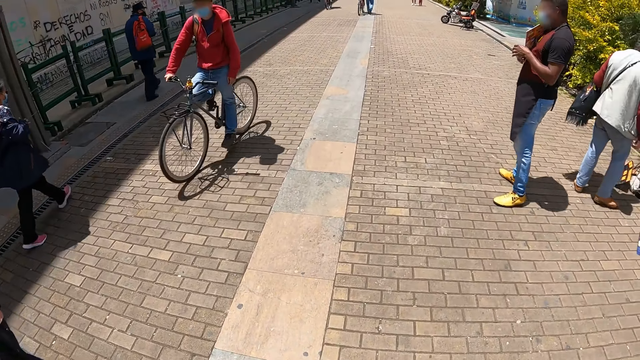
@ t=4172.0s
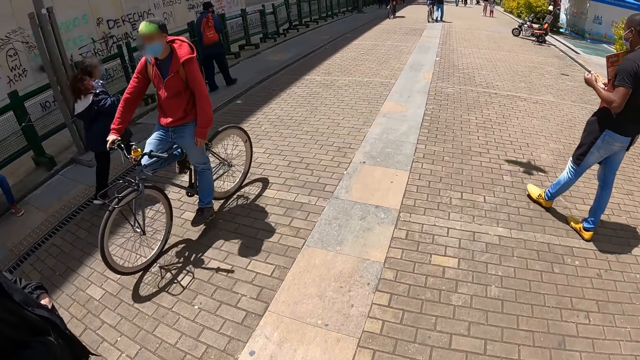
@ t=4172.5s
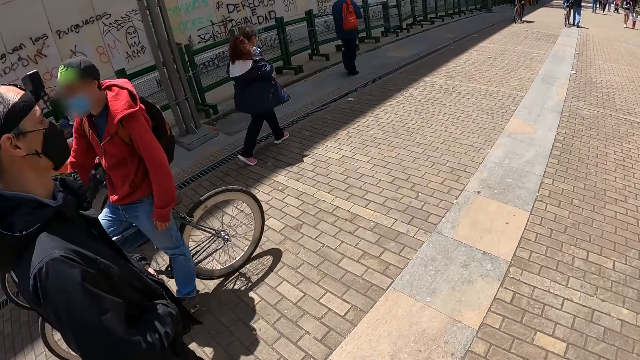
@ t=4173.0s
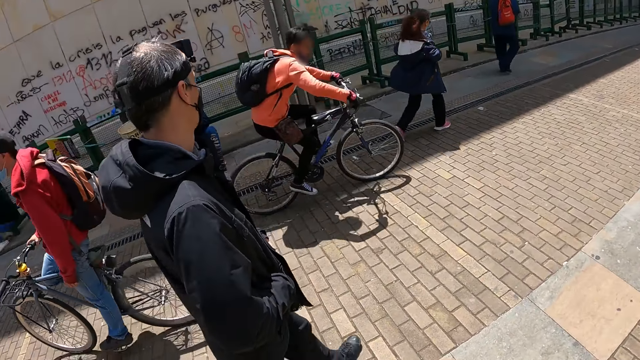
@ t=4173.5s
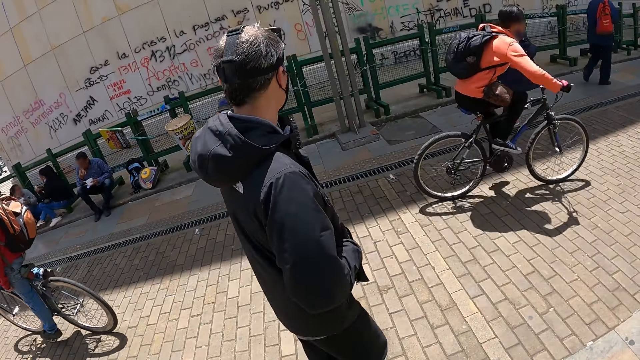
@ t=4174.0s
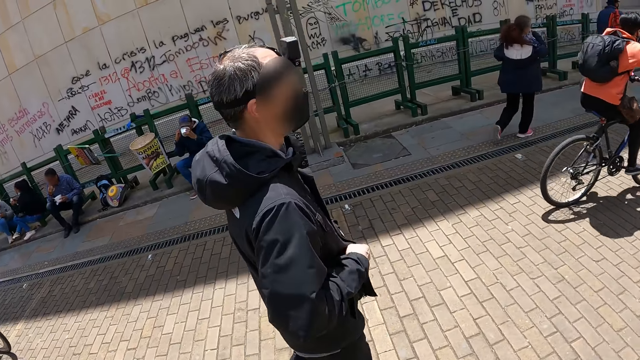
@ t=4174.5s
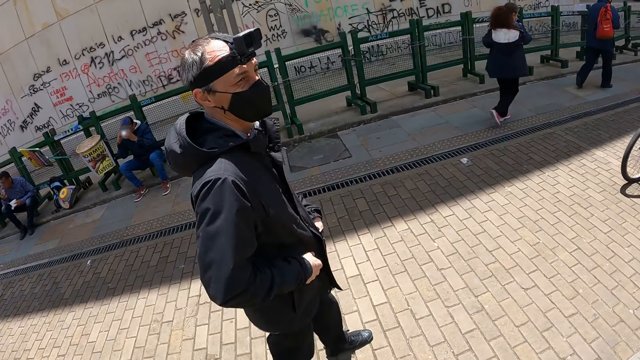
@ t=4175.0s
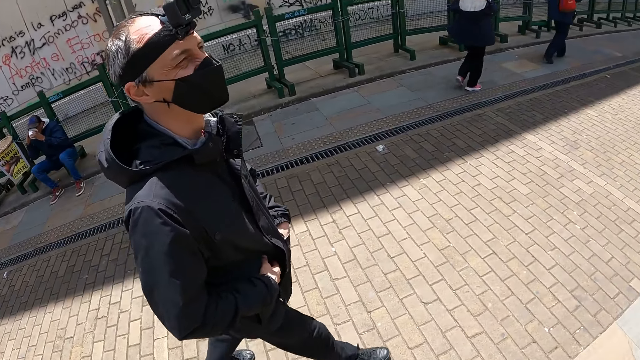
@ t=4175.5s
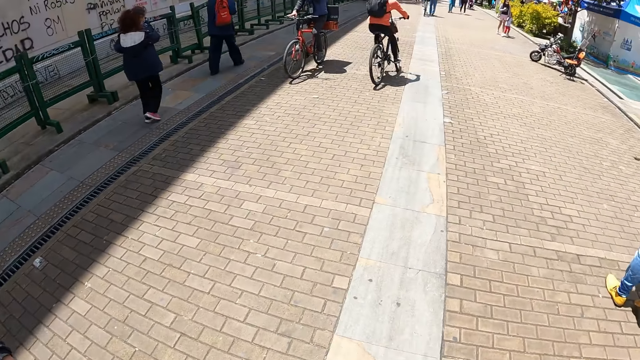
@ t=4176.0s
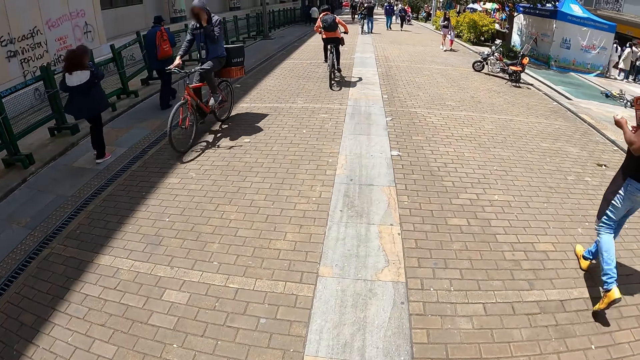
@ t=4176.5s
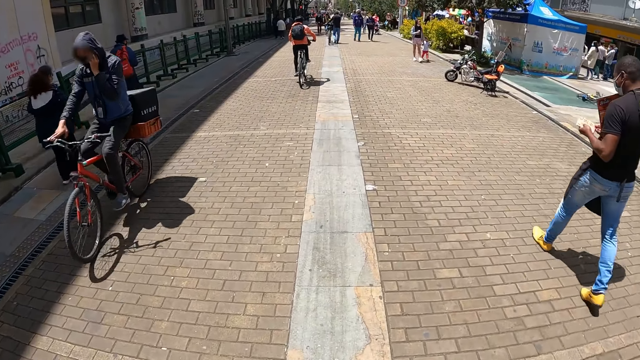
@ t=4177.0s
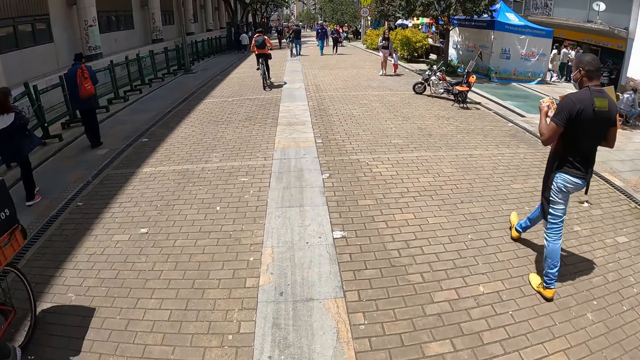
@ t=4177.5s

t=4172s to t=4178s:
The camera wearer walks on the pavement.

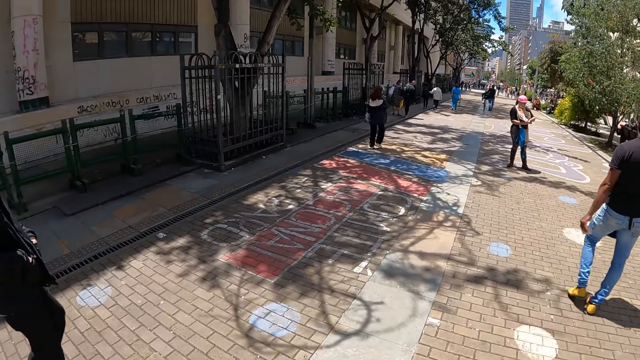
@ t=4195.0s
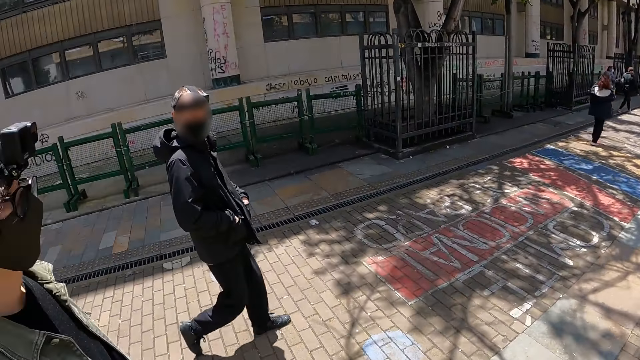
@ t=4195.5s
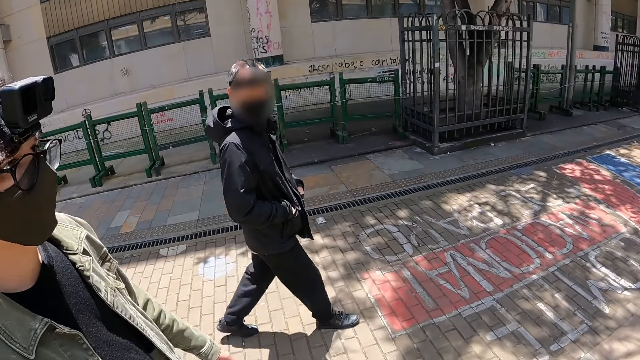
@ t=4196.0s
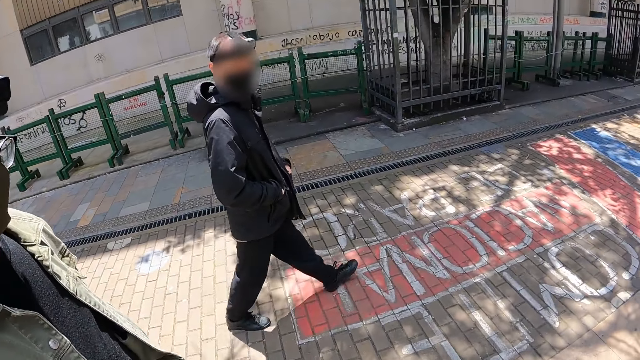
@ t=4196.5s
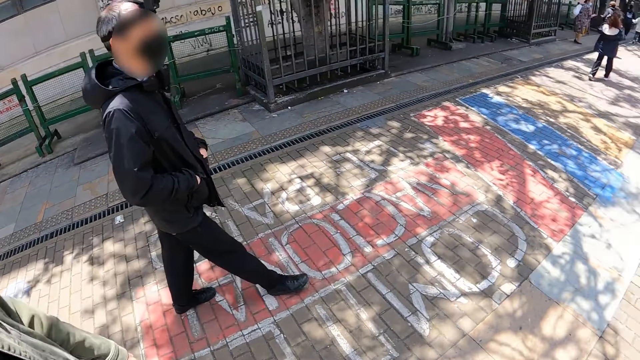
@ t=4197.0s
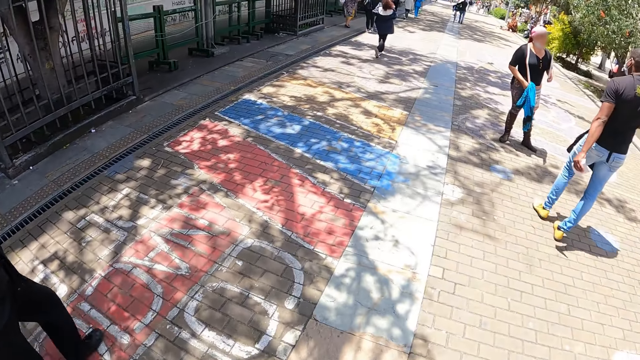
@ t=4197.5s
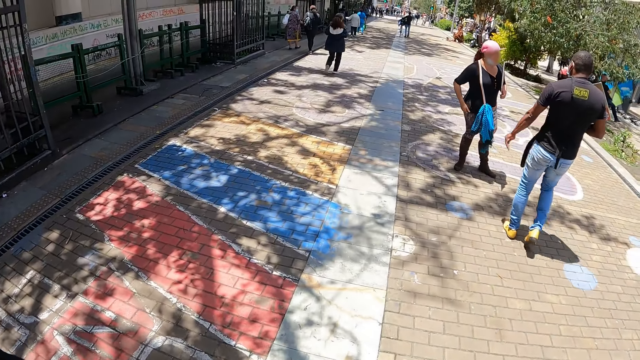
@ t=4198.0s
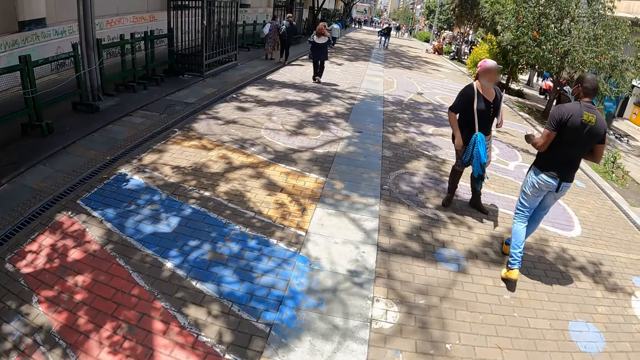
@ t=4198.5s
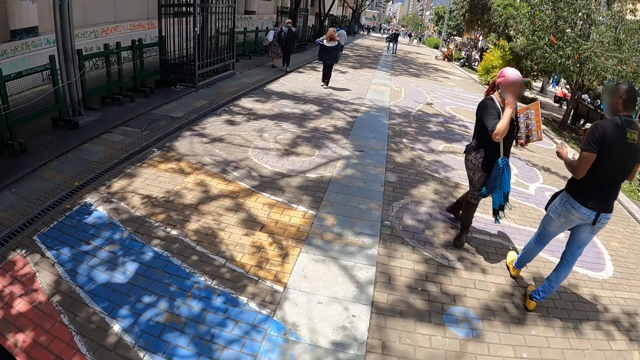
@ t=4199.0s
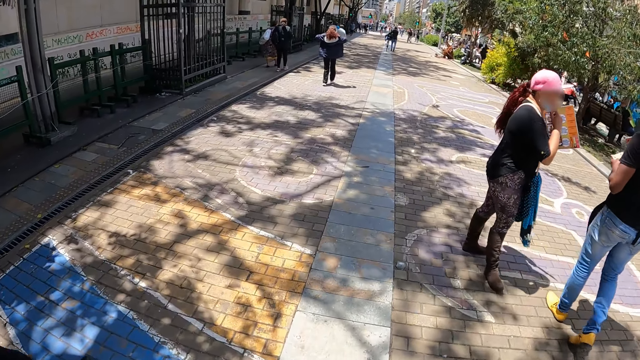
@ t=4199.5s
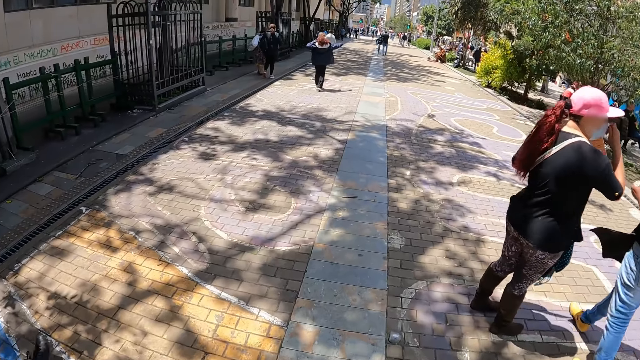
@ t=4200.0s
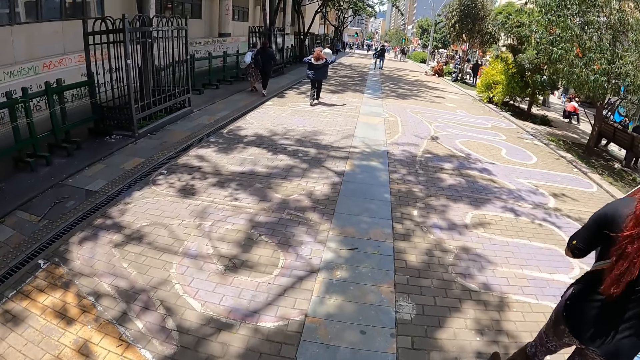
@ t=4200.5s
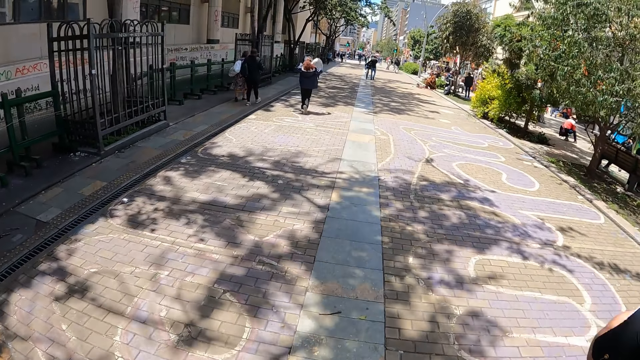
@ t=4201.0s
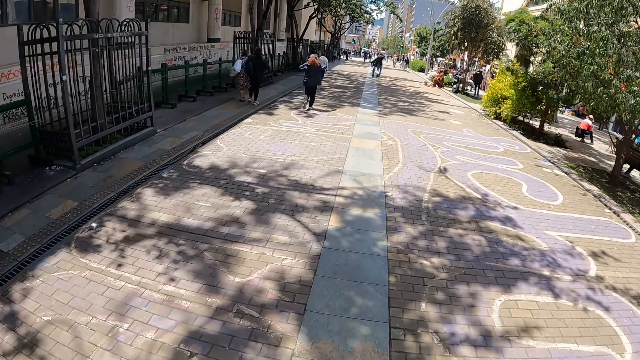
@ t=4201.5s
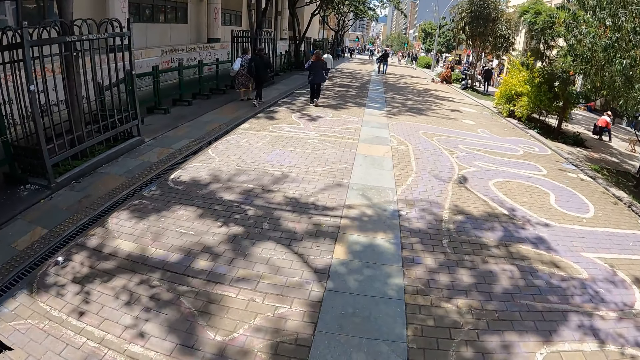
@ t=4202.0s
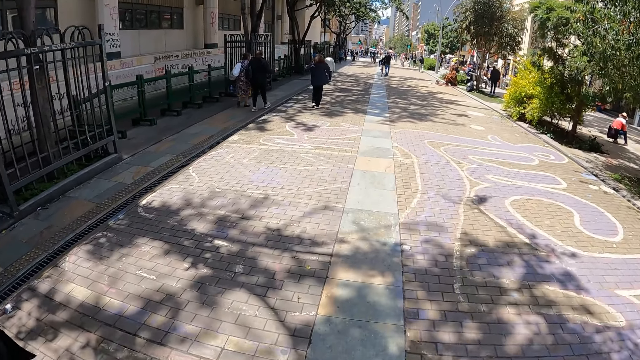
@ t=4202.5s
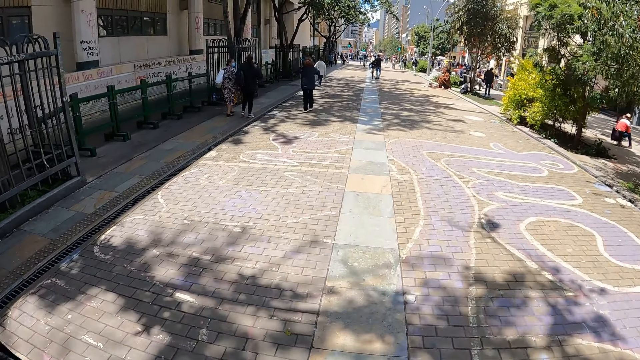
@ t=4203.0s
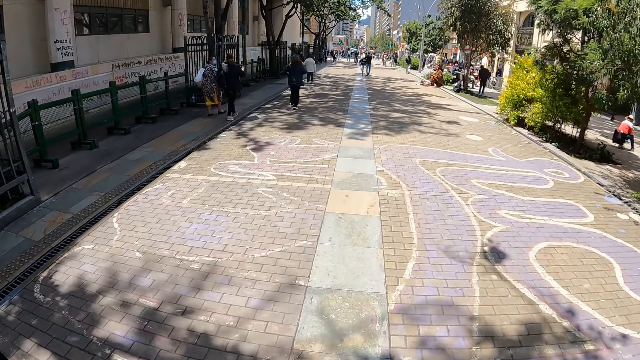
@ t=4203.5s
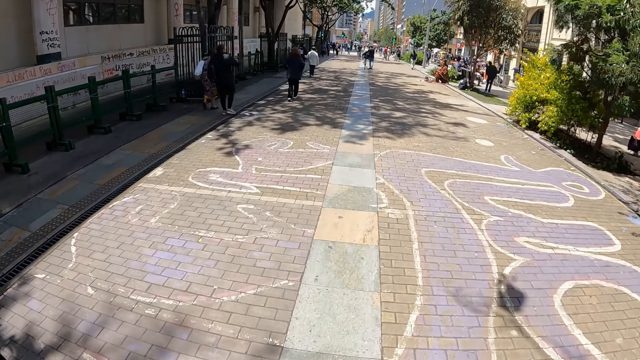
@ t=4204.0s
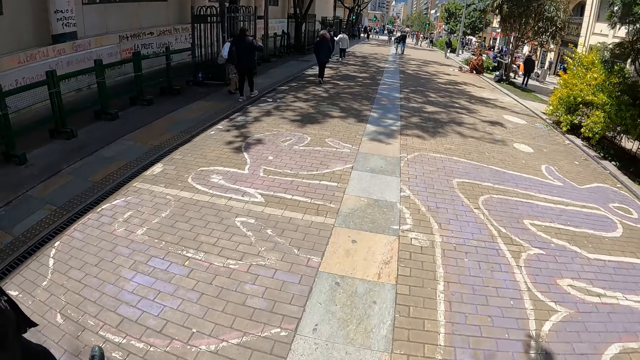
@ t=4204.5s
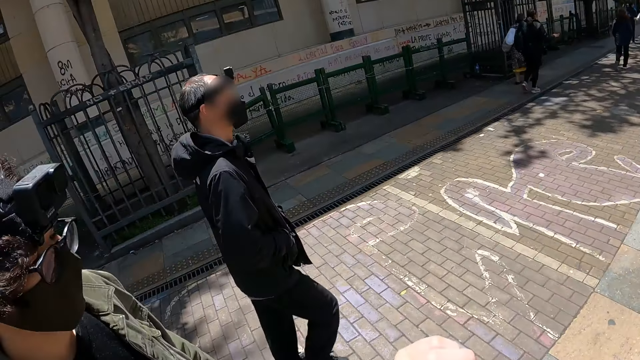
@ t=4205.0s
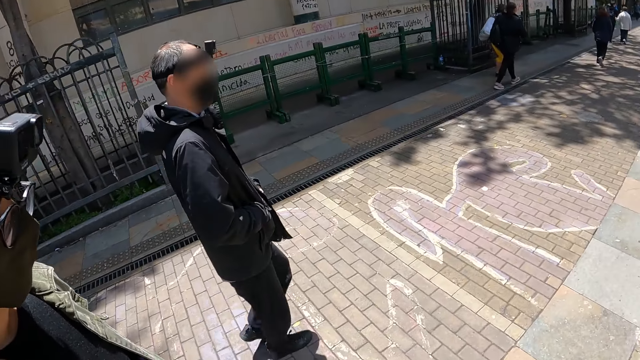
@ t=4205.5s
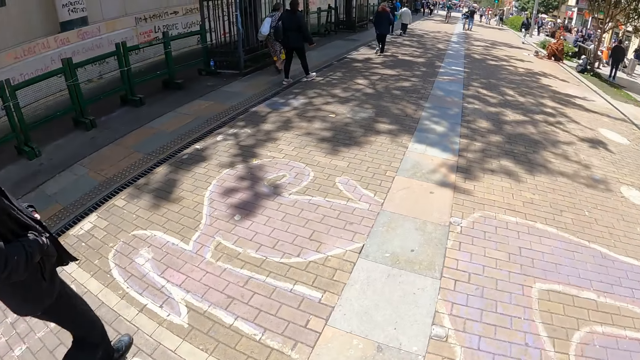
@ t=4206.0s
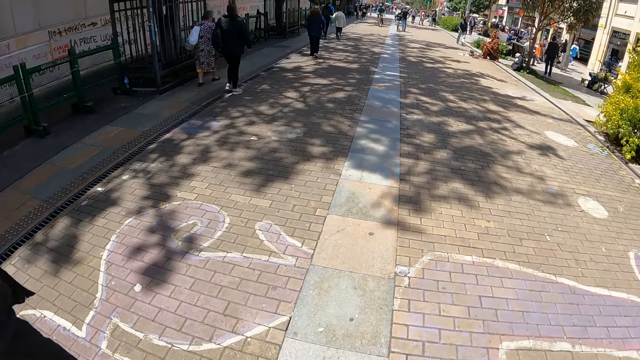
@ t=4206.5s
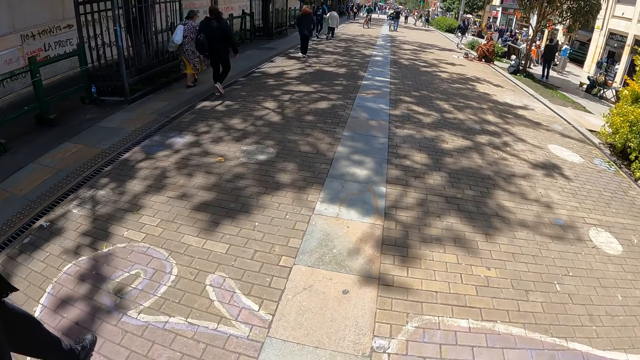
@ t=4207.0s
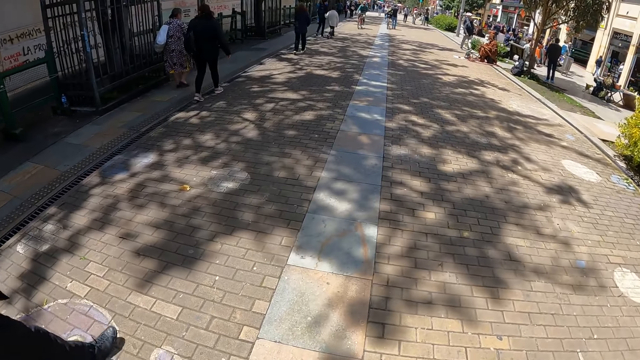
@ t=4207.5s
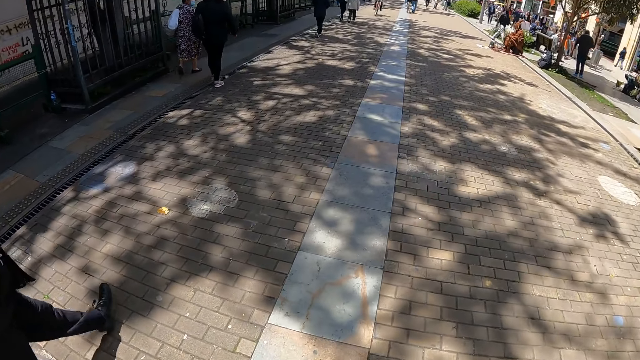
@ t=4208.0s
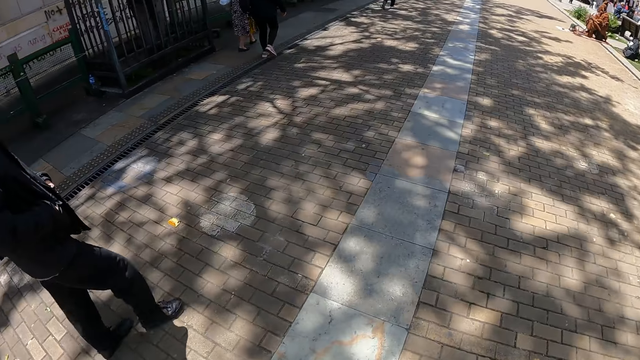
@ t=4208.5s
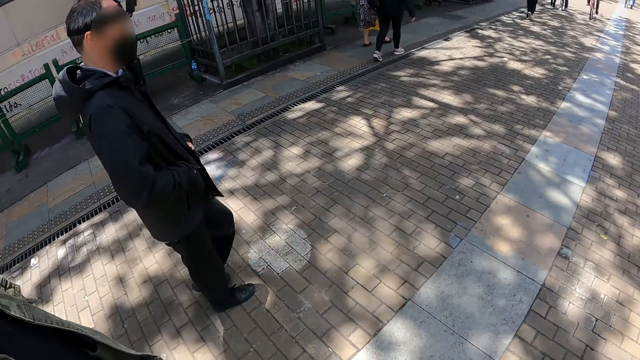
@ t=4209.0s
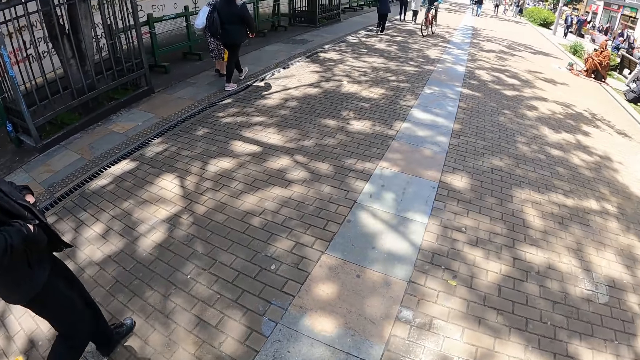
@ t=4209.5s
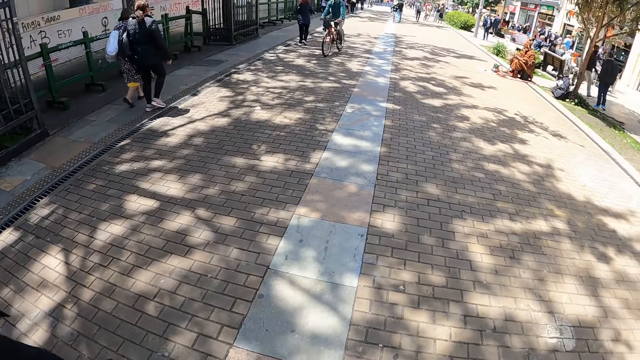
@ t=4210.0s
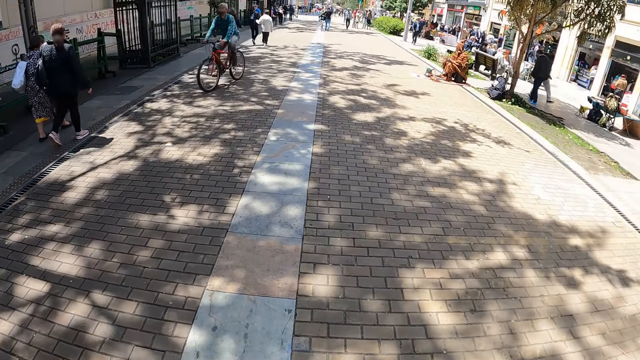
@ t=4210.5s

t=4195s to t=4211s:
The camera wearer talks. They look around. They walk on the pavement. They raise the hand. They walk on the pavement.
